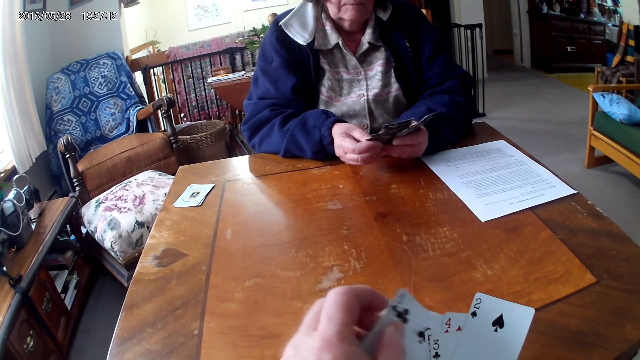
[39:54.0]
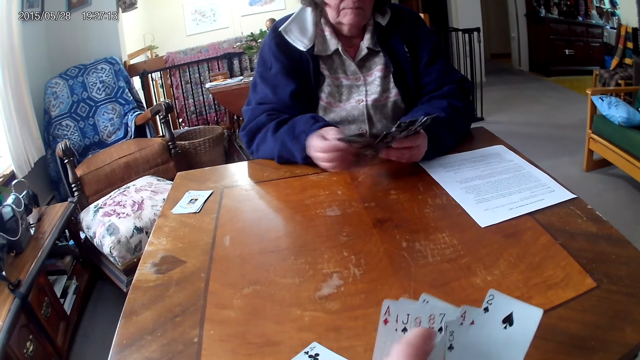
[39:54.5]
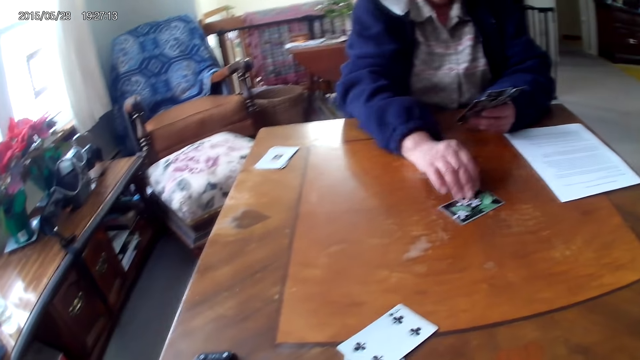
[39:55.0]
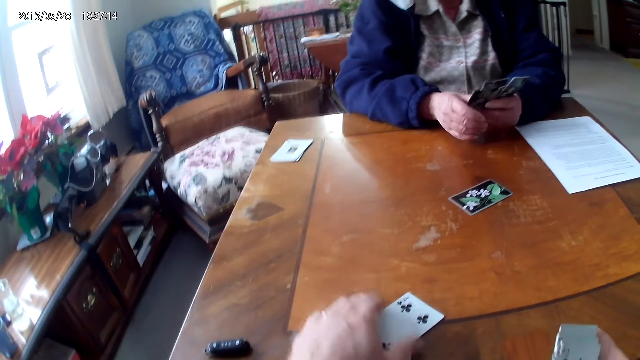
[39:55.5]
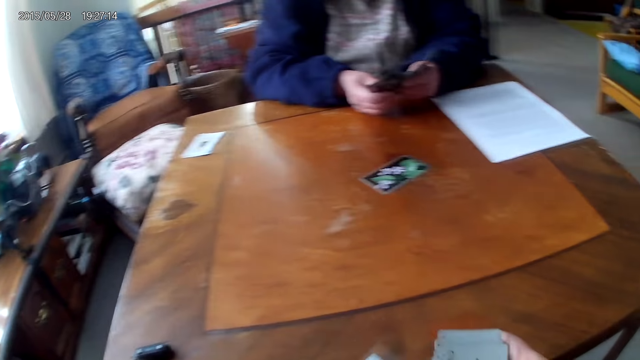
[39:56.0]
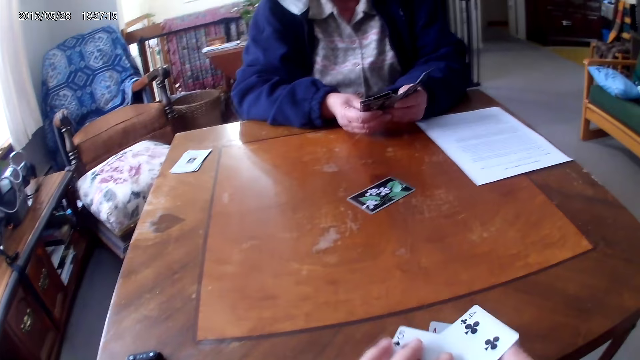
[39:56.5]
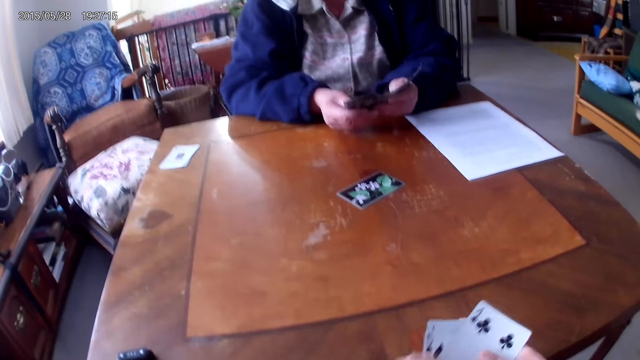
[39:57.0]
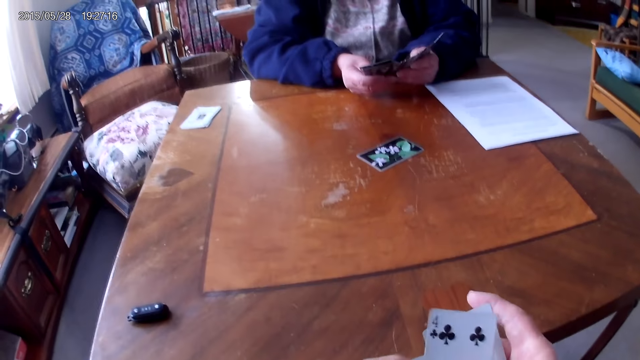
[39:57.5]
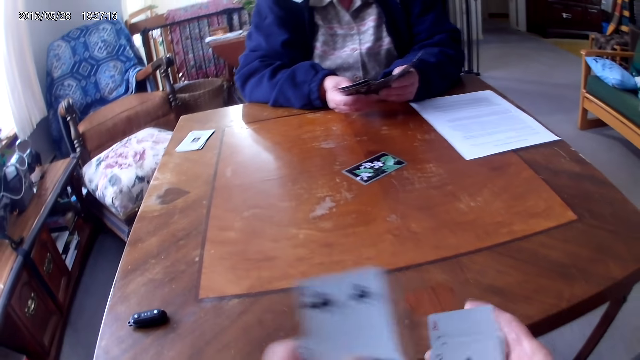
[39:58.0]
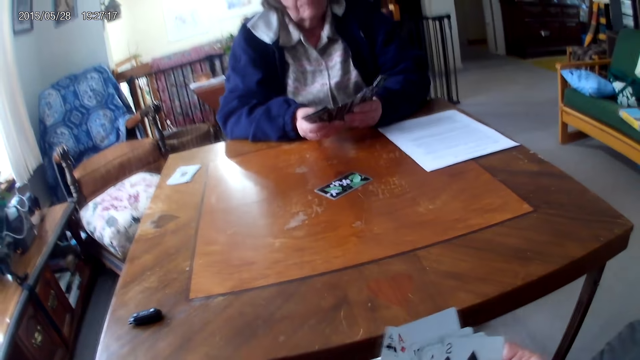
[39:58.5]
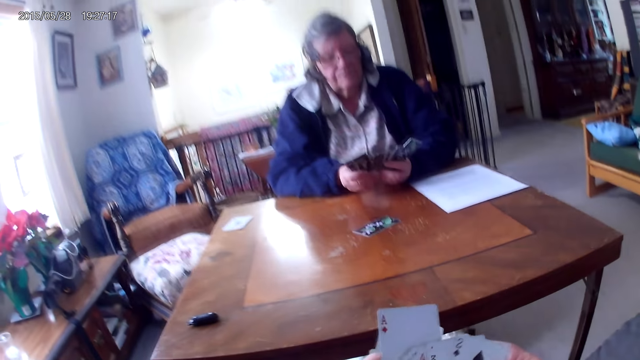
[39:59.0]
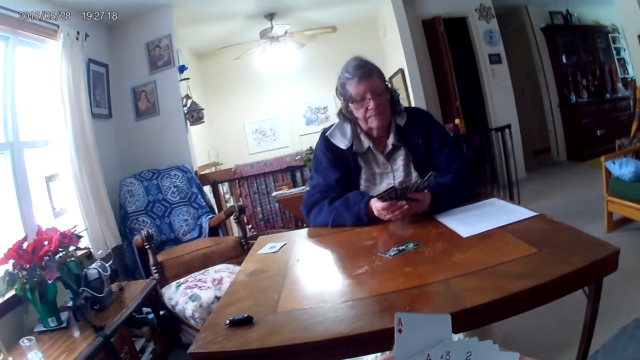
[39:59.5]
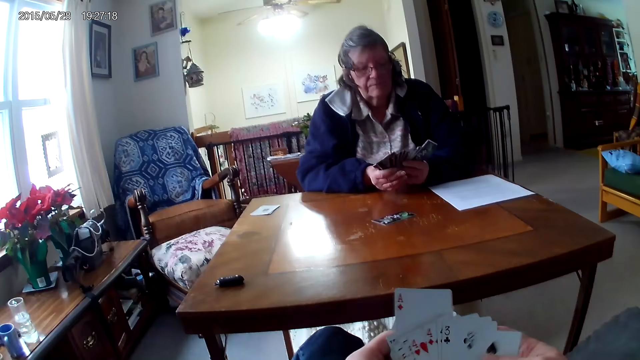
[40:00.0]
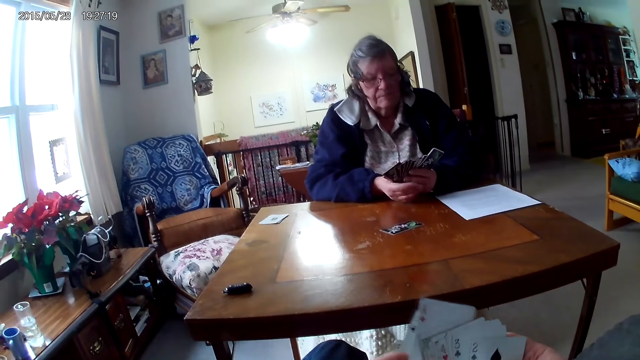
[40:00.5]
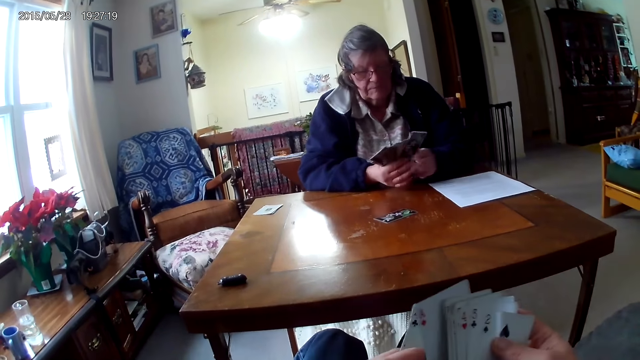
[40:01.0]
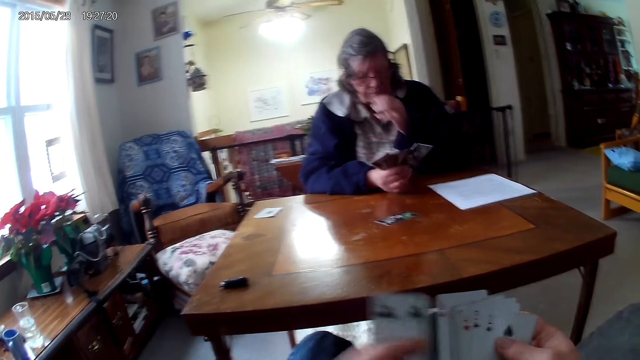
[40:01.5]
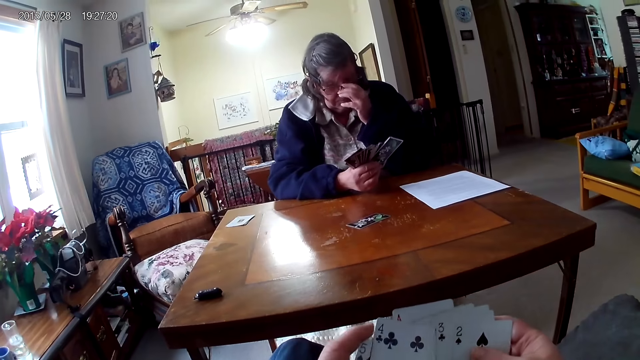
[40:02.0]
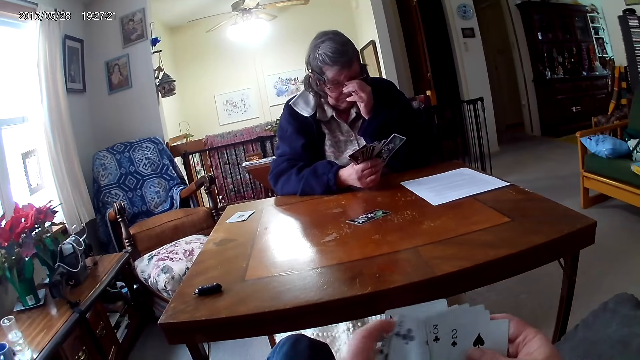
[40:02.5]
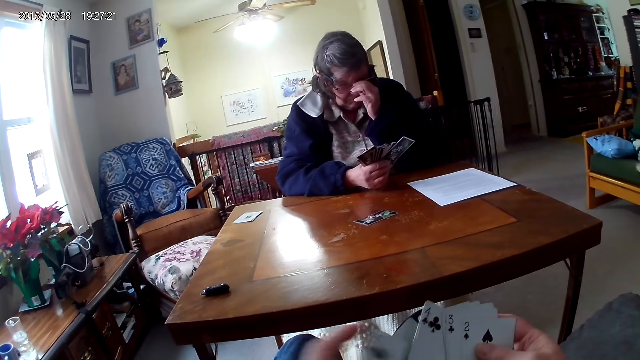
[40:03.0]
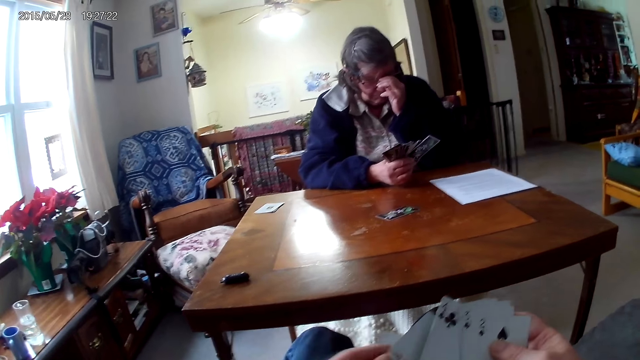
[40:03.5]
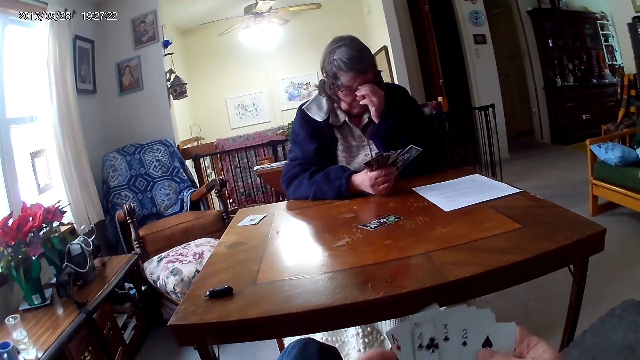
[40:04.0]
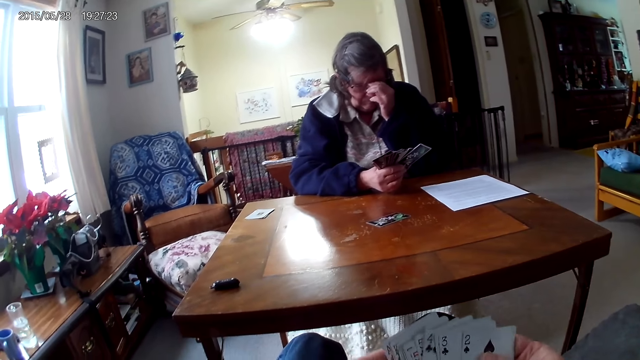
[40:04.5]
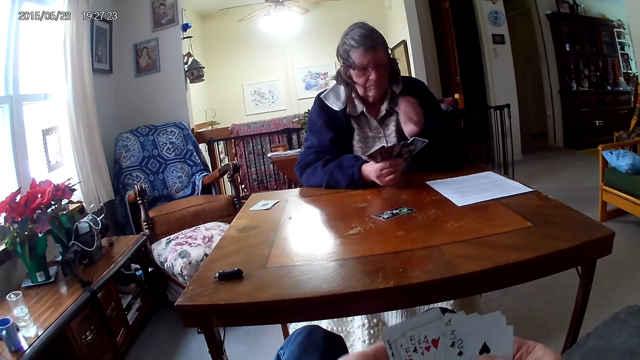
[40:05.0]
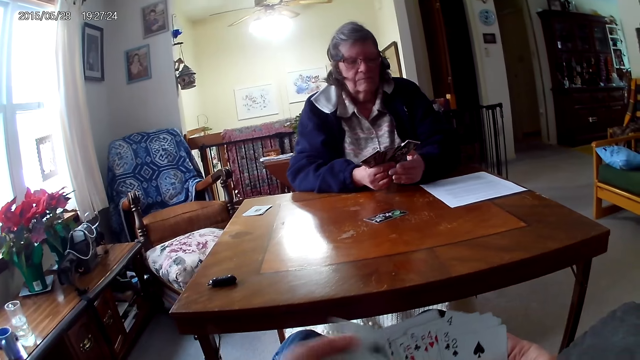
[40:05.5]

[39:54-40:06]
A woman throws a card on the table. The camera wearer arranges the cards.

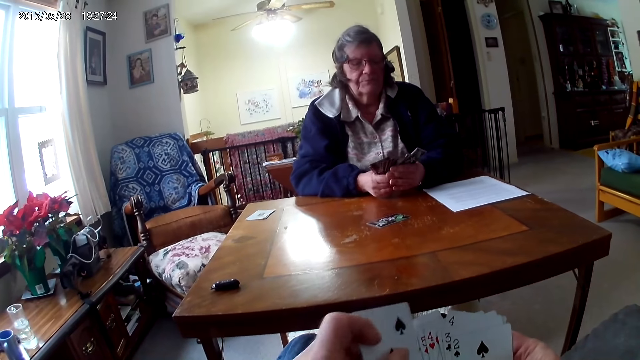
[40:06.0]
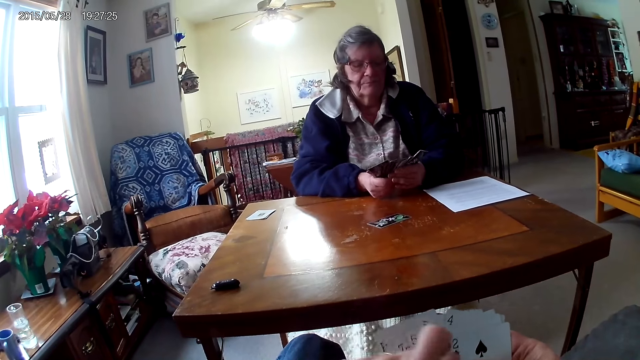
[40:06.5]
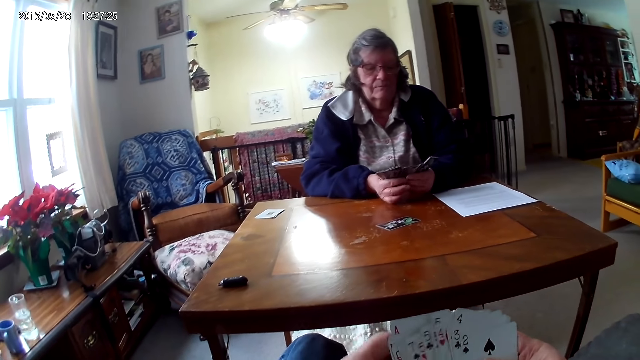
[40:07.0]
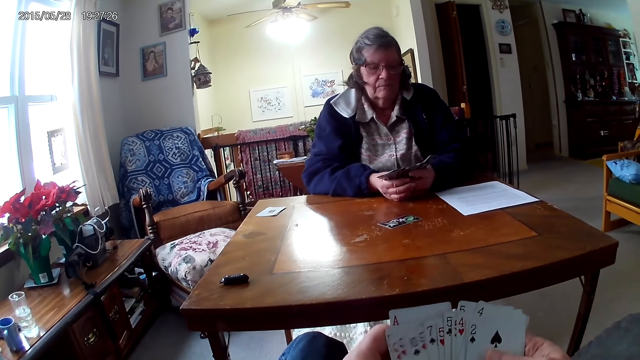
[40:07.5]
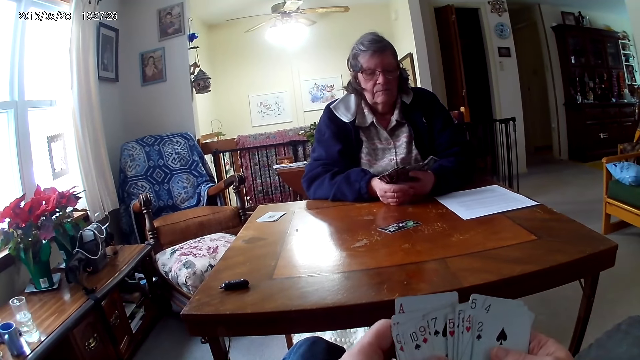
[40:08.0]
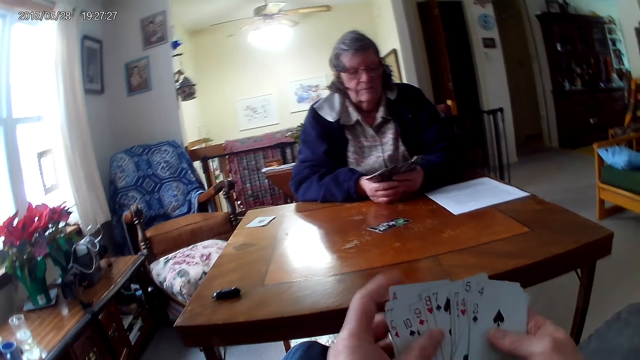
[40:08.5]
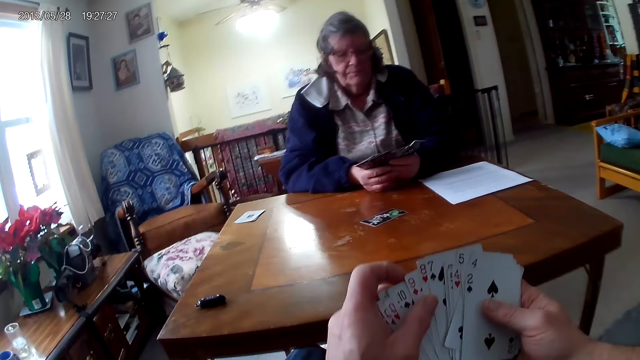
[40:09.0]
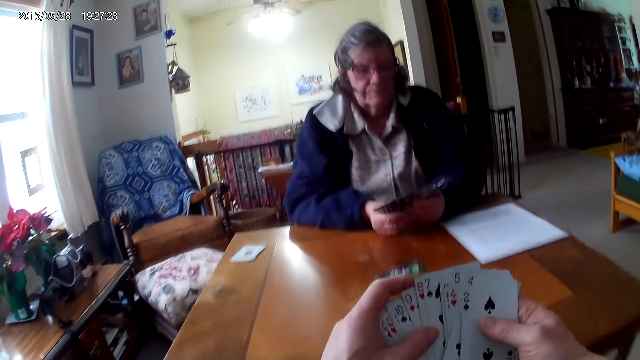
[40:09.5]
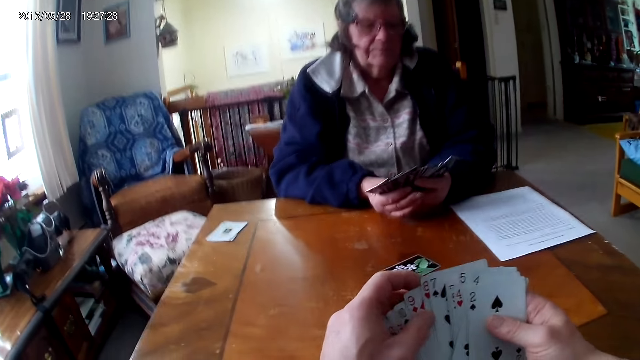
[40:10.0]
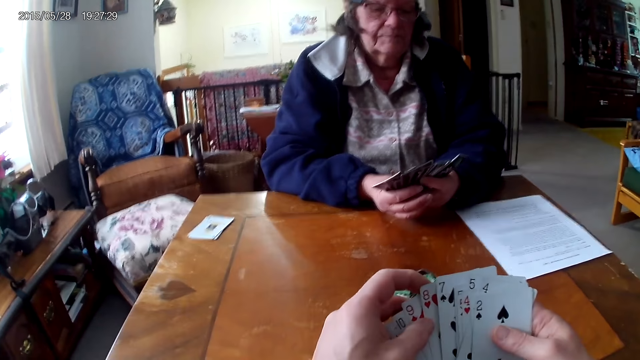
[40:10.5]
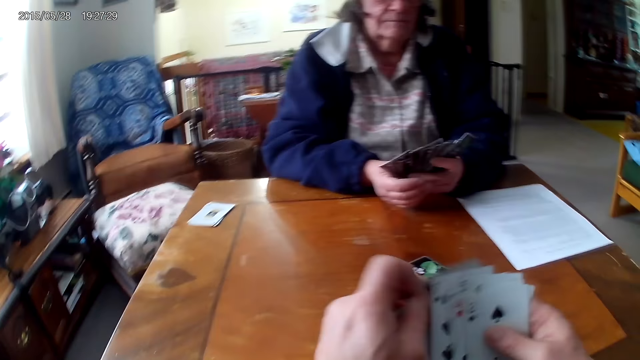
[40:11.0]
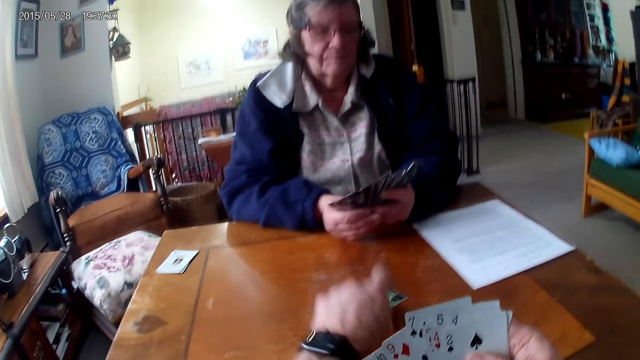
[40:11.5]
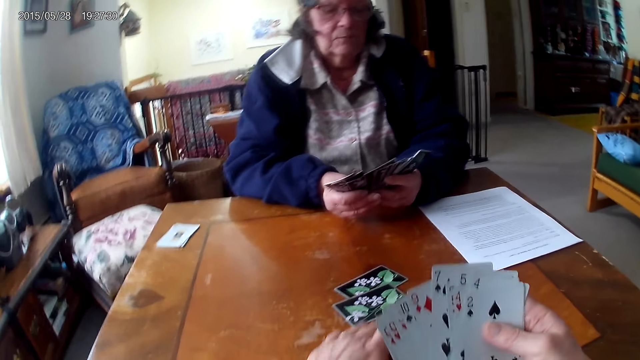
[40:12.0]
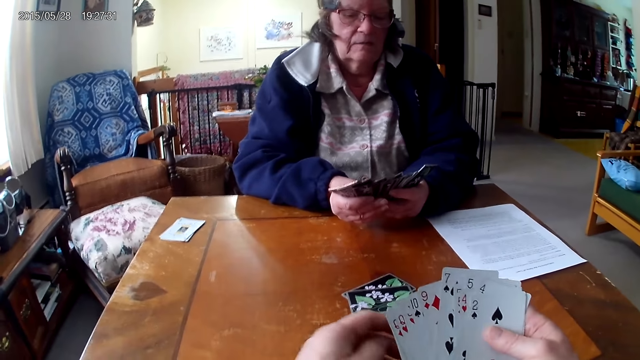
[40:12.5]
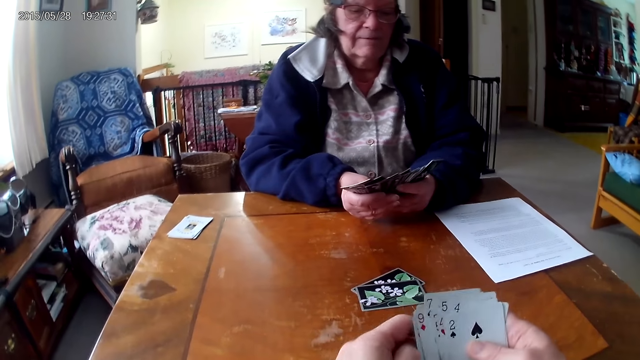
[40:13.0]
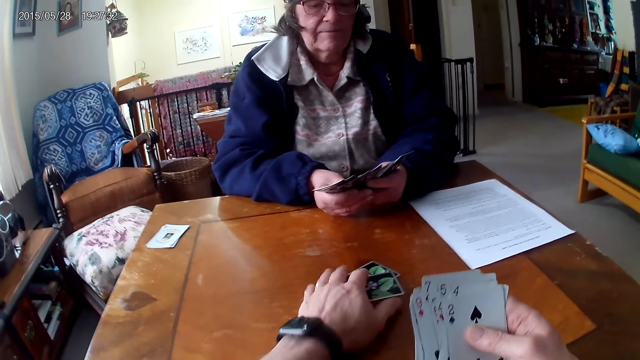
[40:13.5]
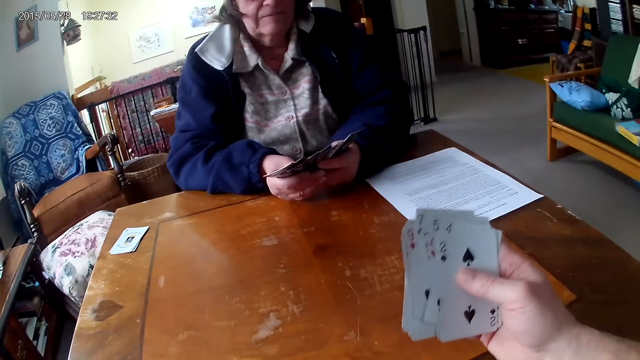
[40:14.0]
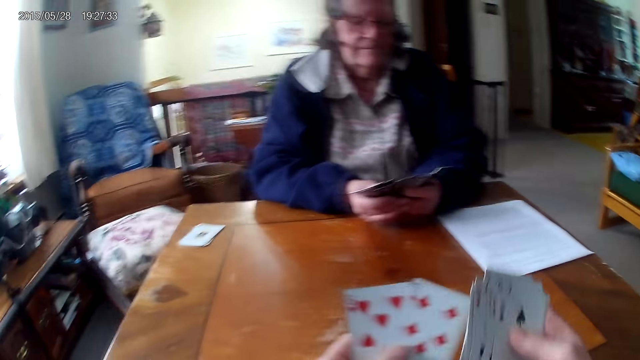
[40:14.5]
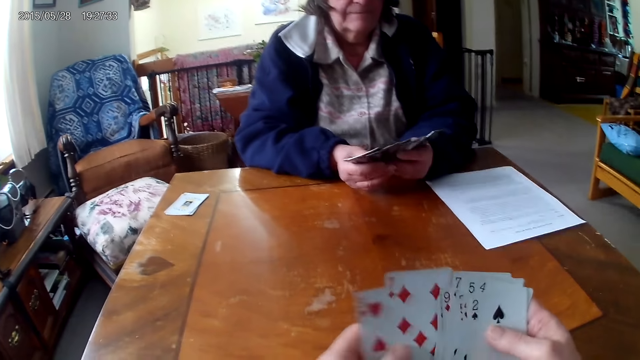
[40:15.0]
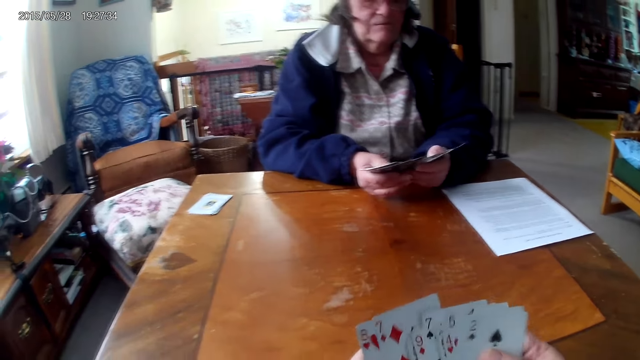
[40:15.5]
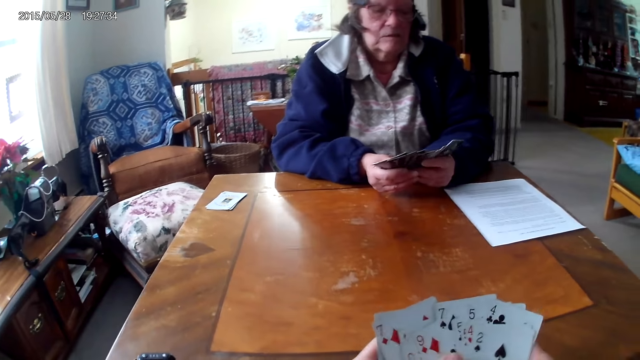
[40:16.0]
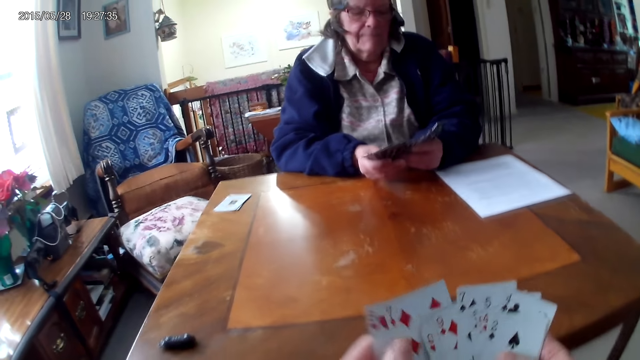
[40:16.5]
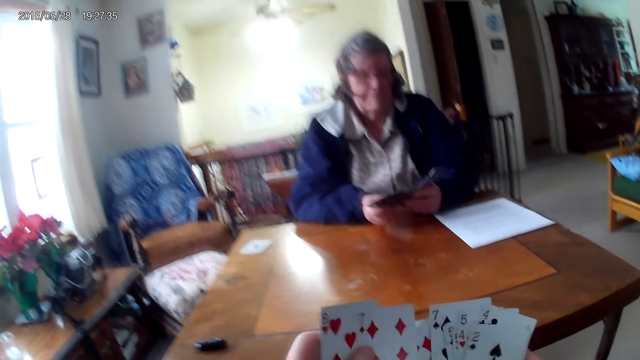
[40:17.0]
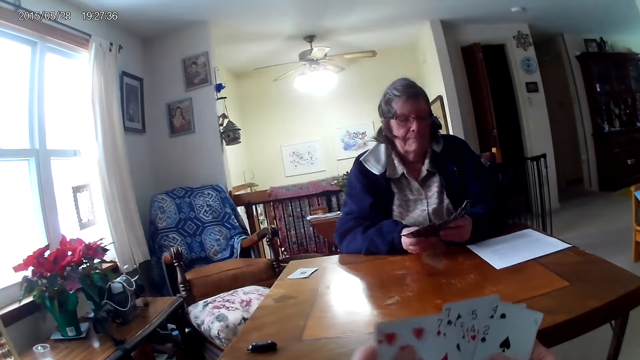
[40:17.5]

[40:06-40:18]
A woman aligns the cards on the hands. The camera wearer throws a card on the table. They pick the cards from the table. They arrange the cards.
